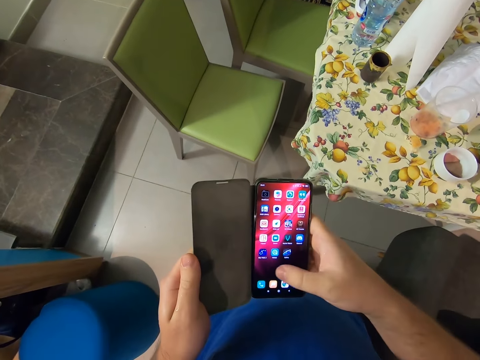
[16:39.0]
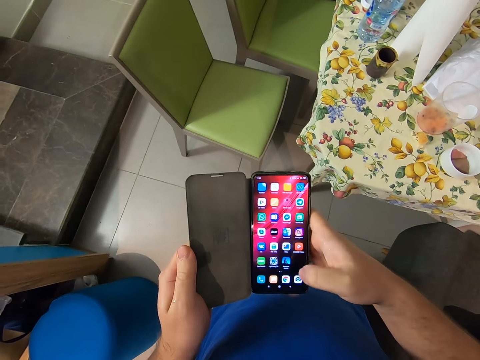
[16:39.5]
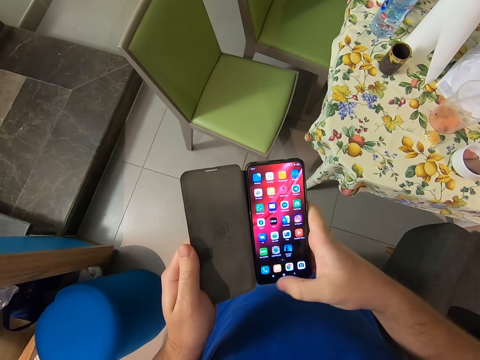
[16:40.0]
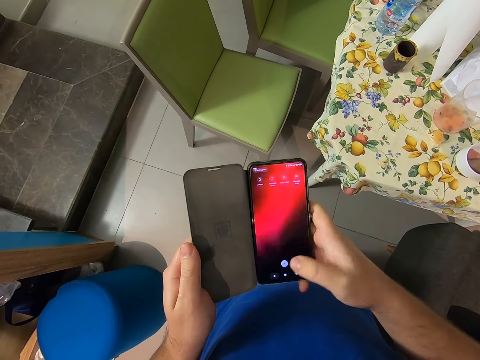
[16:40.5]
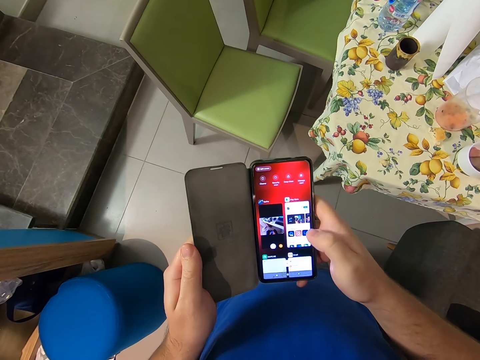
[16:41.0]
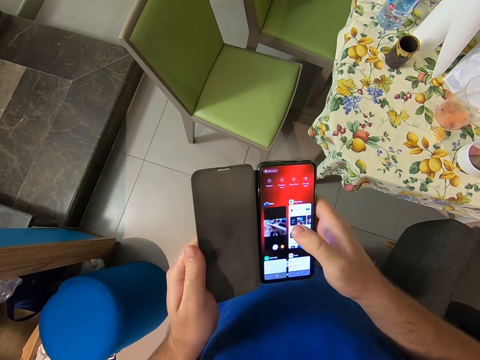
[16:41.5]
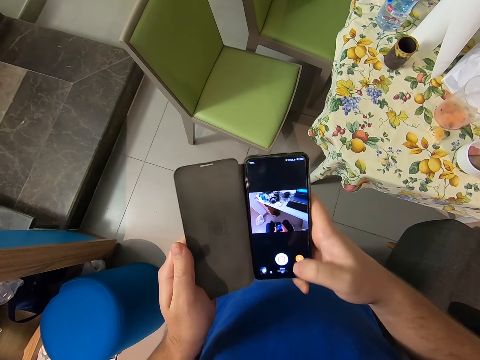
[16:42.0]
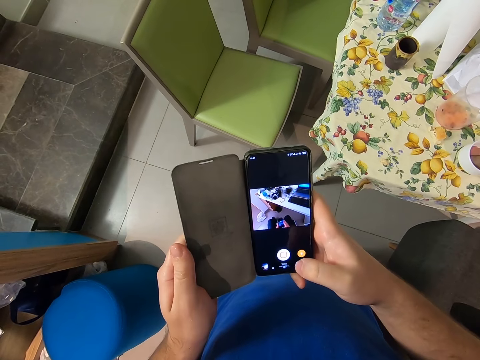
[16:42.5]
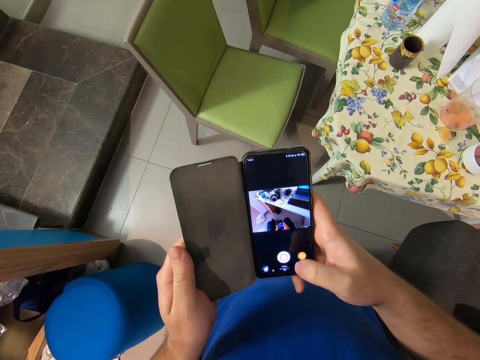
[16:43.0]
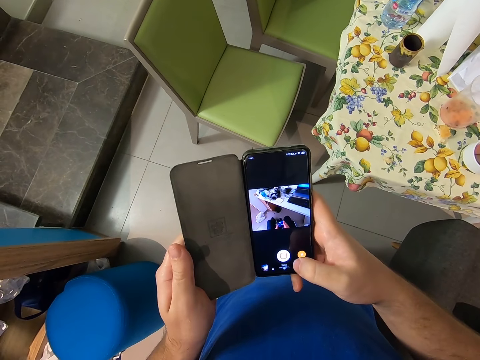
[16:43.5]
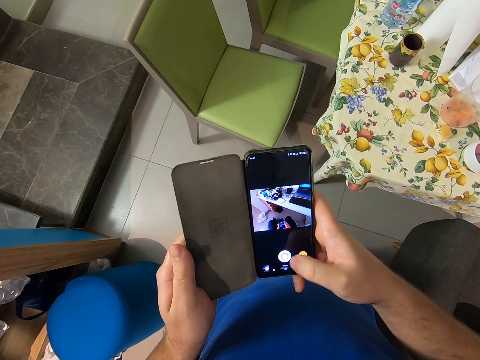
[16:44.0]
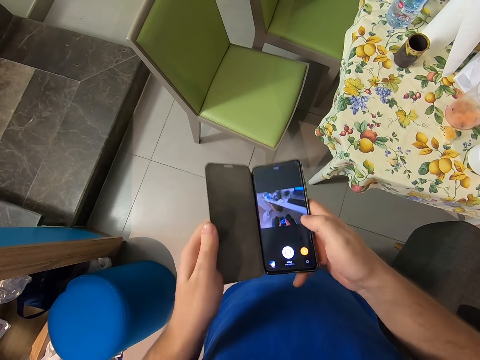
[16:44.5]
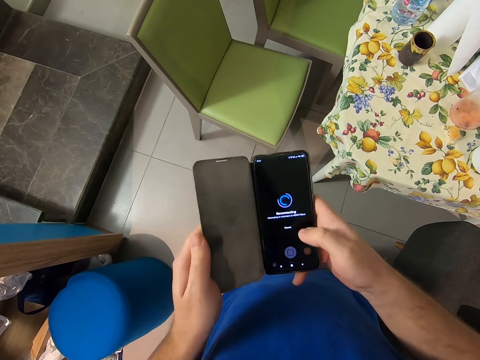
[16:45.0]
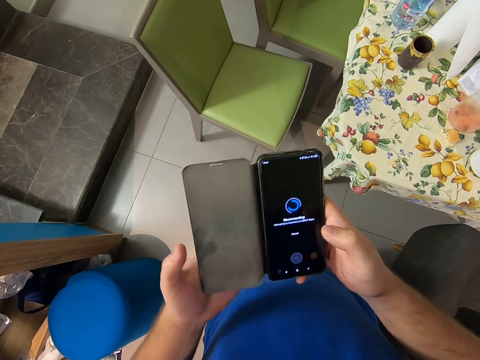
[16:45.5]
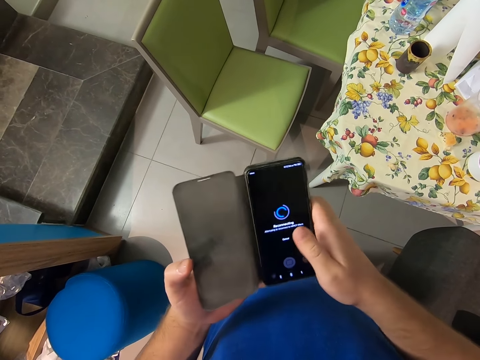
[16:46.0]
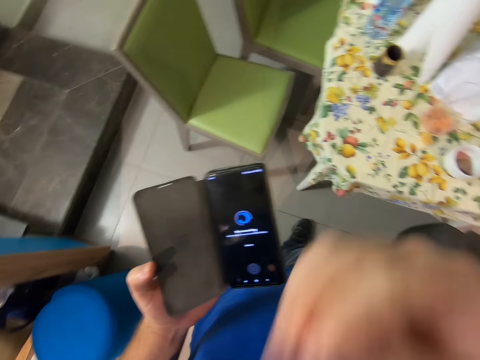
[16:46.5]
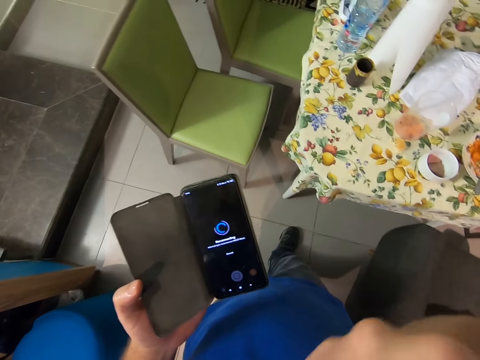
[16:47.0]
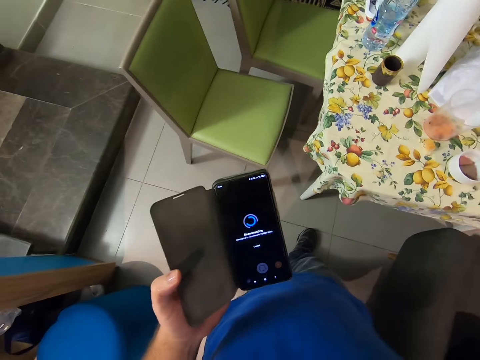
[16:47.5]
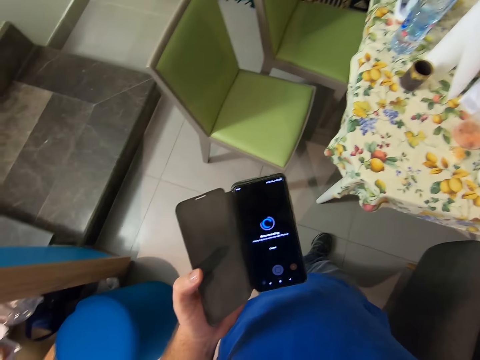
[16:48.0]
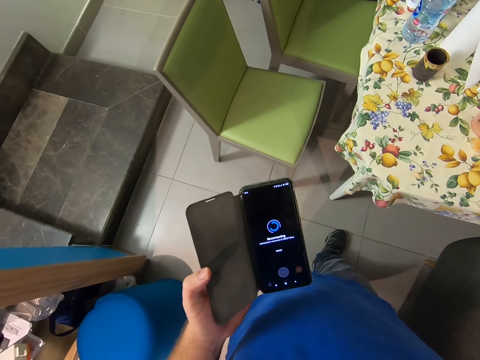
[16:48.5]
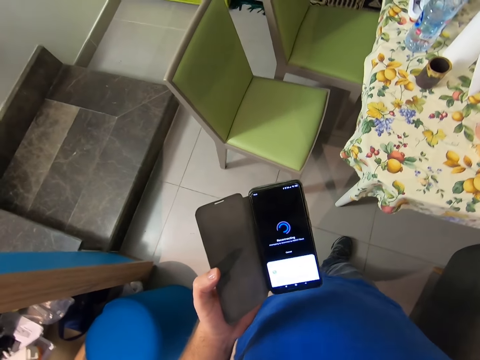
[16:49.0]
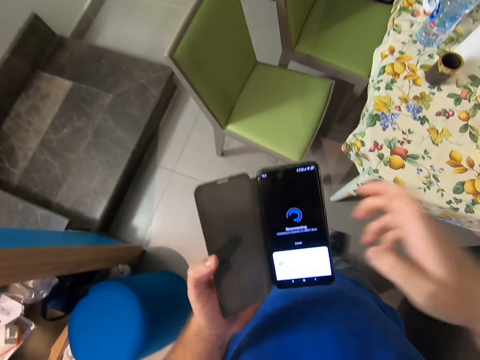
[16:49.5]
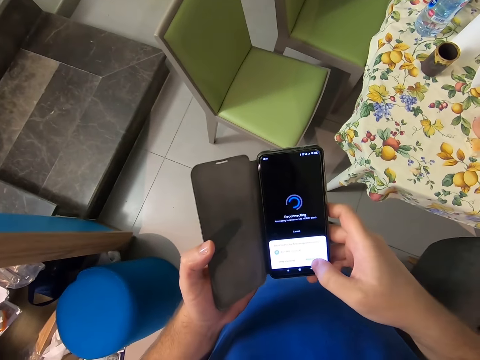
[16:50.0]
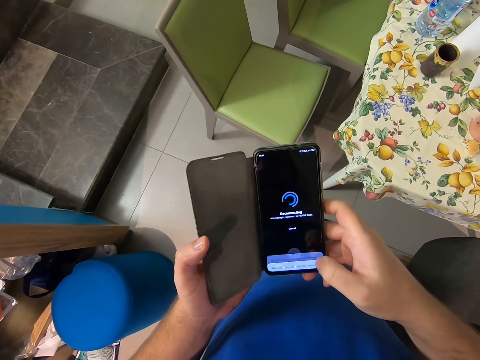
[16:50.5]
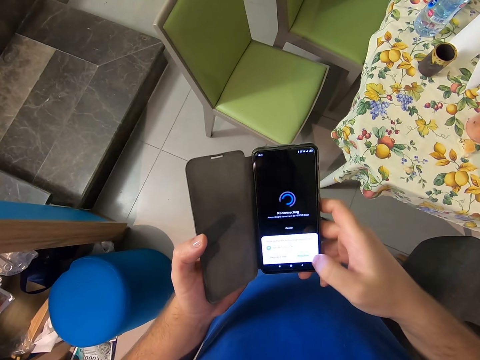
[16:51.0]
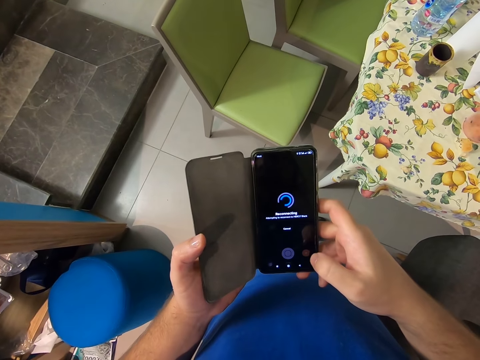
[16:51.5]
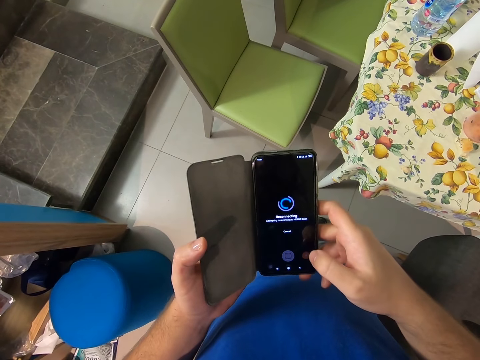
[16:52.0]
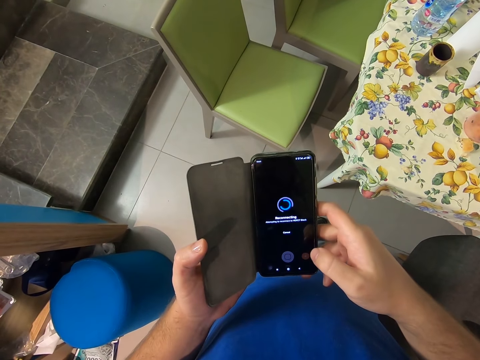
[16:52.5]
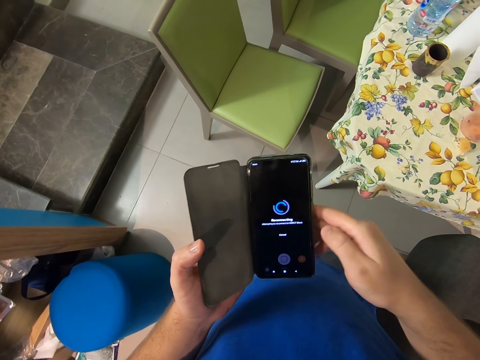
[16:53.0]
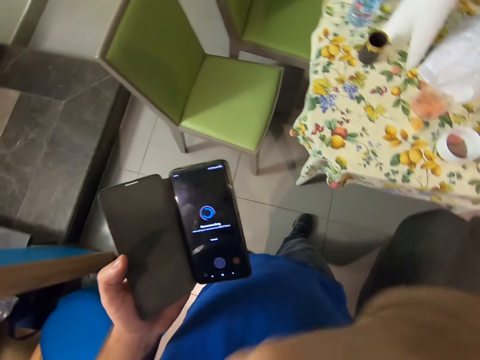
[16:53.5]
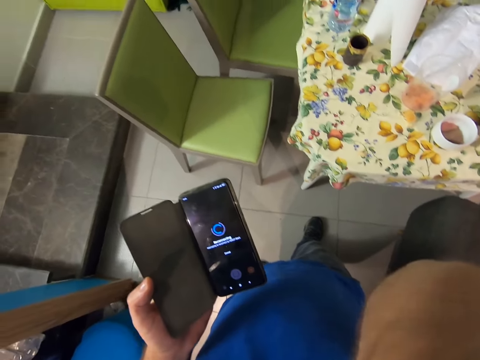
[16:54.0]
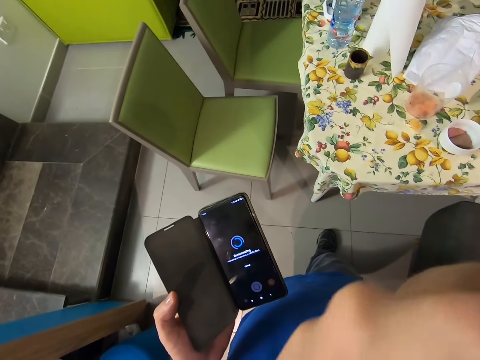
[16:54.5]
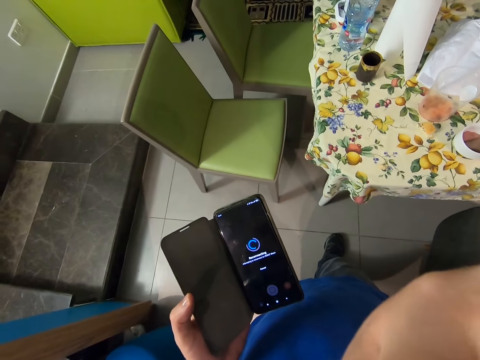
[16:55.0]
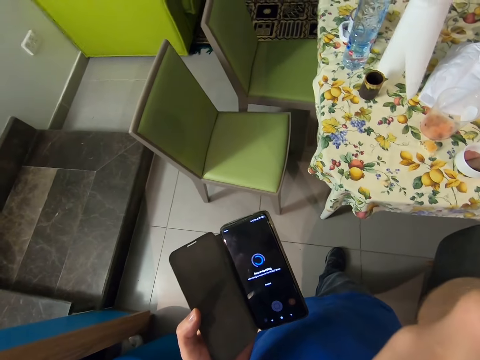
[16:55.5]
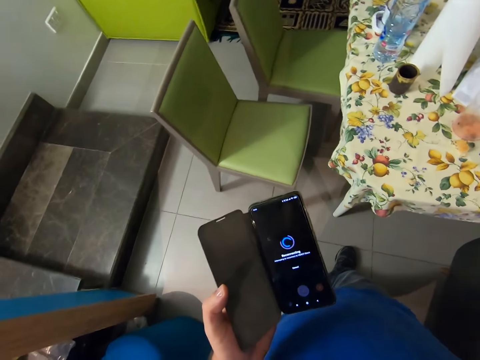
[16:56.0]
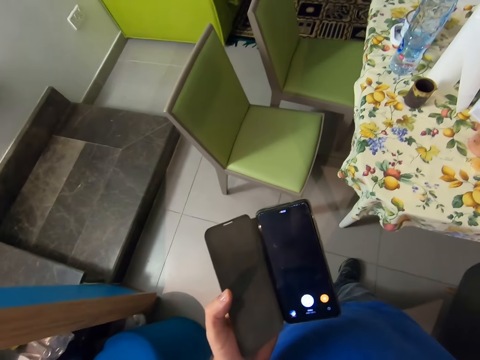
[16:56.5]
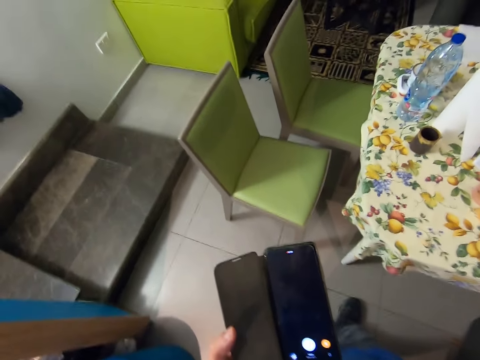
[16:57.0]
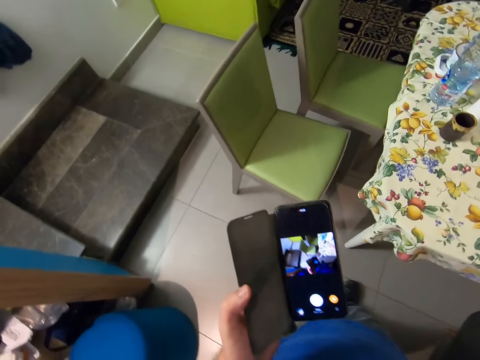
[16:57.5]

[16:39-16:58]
The camera wearer touches his face. He browses the mobile phone. He touches his face.
